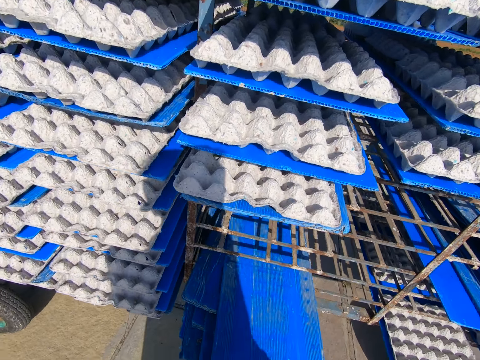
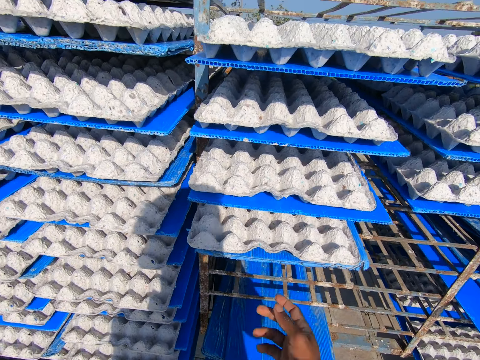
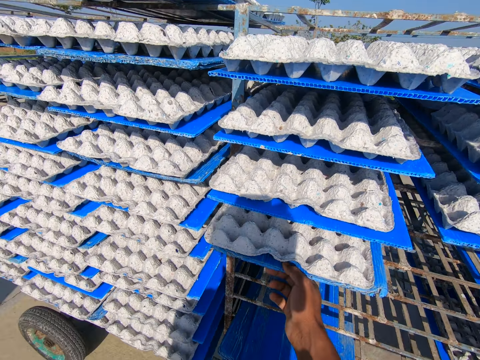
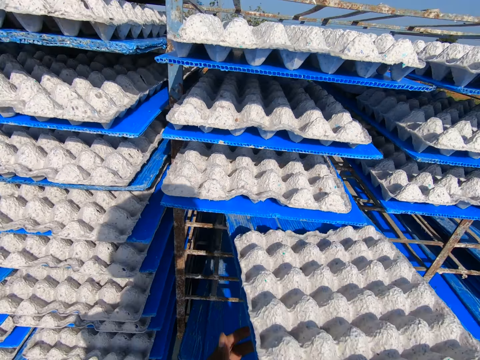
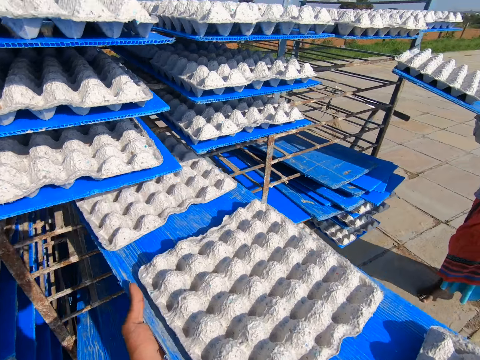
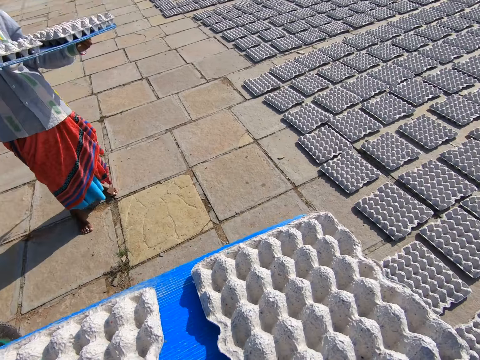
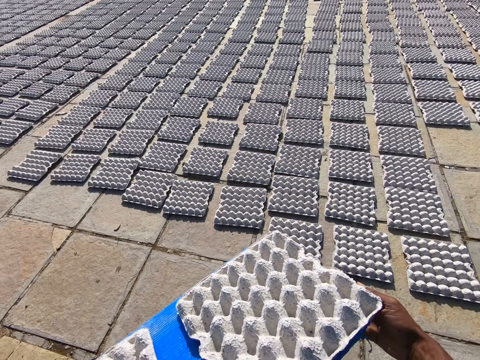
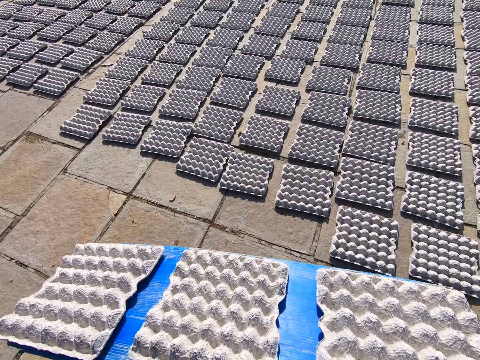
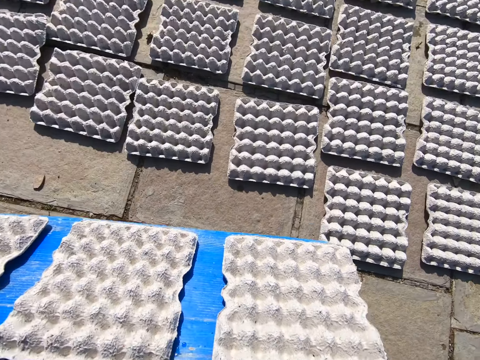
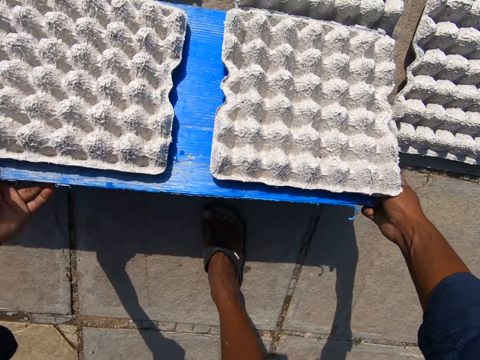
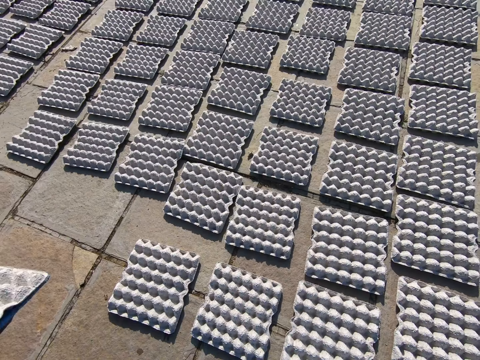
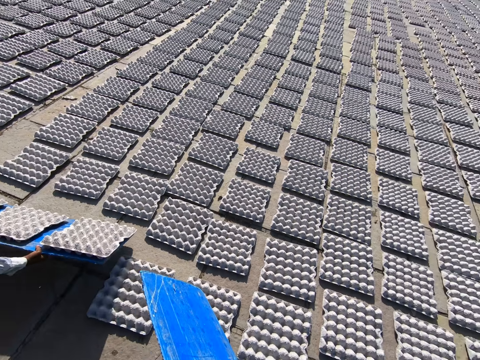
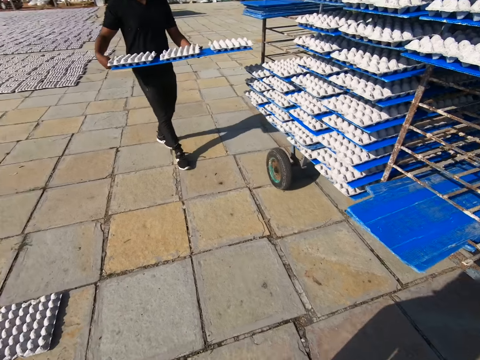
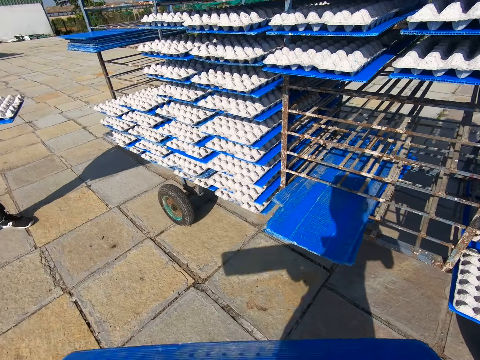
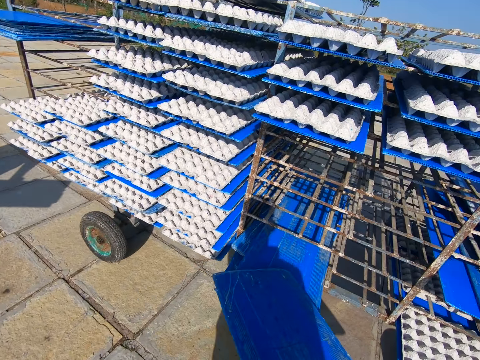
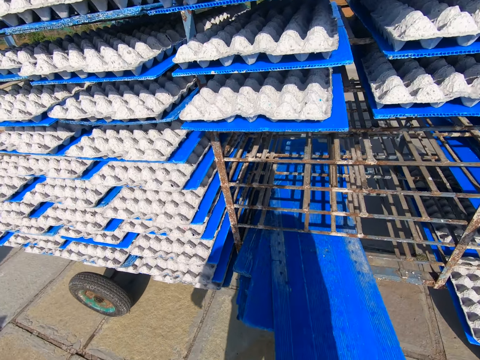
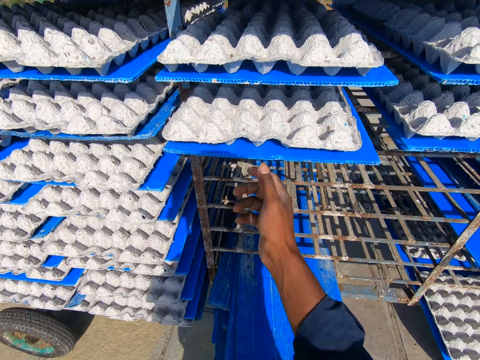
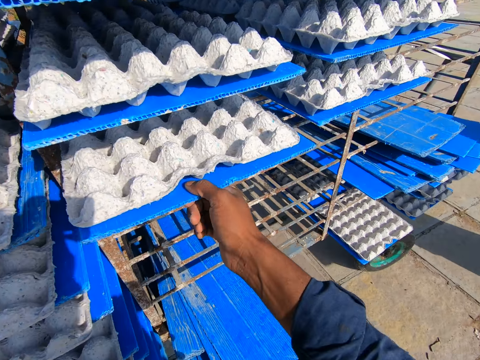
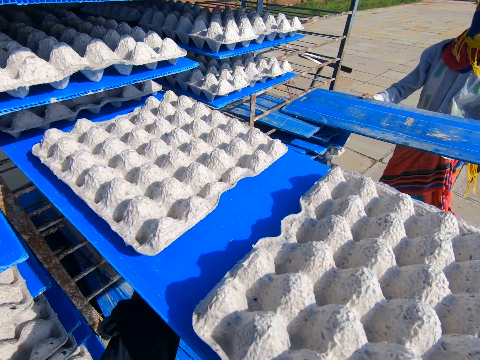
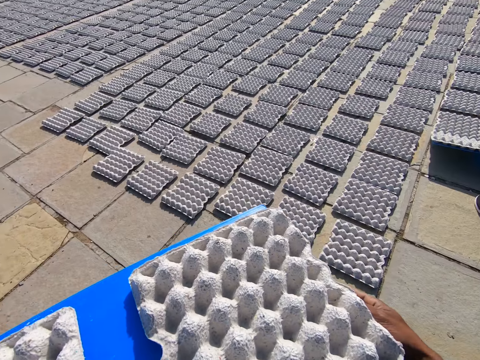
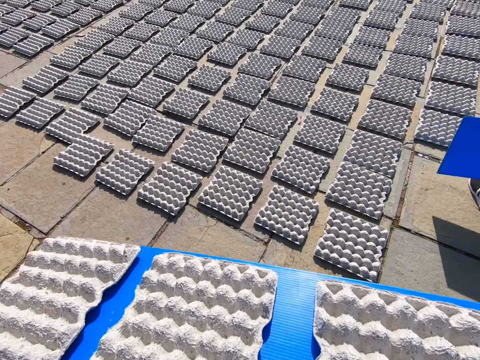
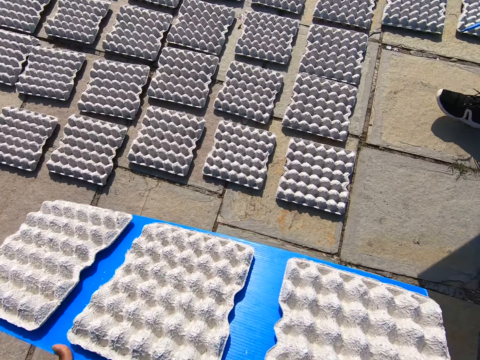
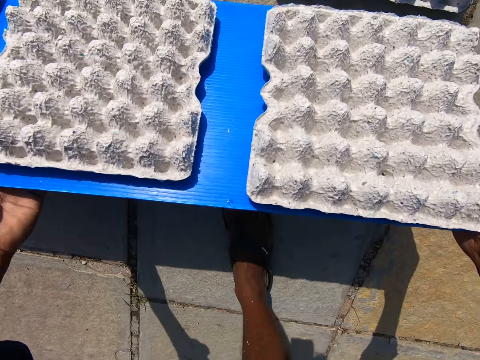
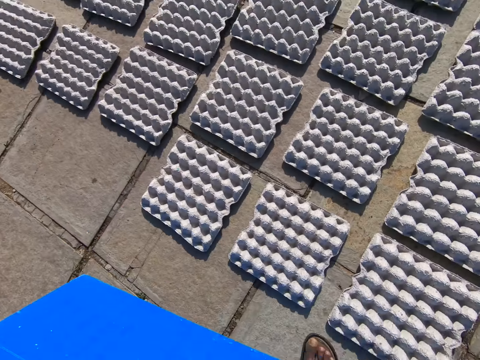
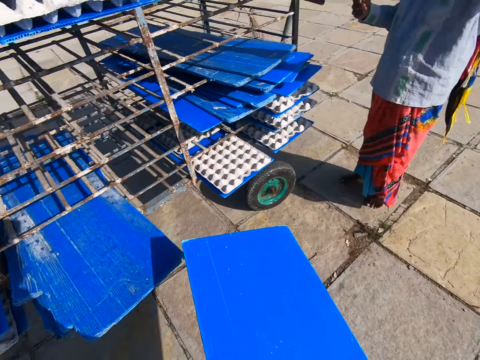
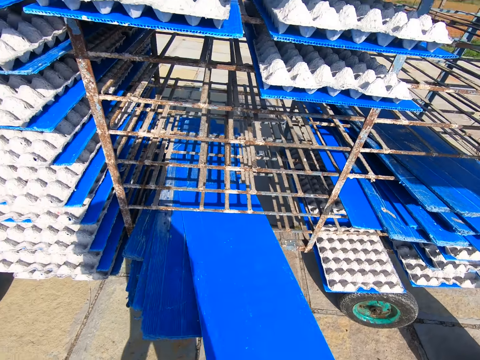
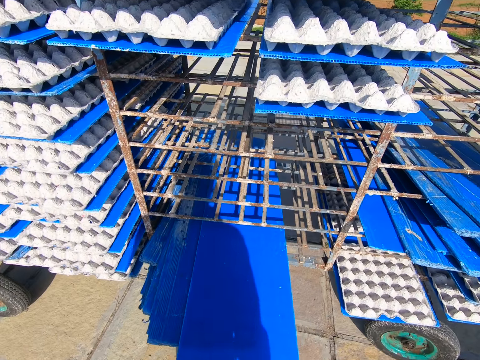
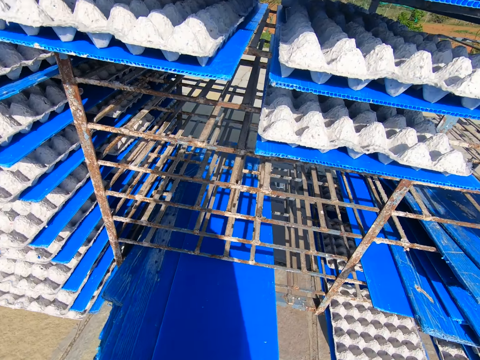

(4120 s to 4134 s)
The camera wearer pulls out a tray of crates from the trolley with his right hand. A man carries a tray of crates with his hands. The camera wearer walks on an open field. He lays the crates on the floor from the tray in his hands. The man lays the crates on the floor from the tray in his hands. Another man carries a tray of crates with his hands. The camera wearer walks on the open field. He puts the tray in the trolley with his right hand. He pulls out a tray of crates from the trolley with his right hand. The first man puts the tray in the trolley with his hands. The other man lays the crates on the floor from the tray in his hands. The camera wearer walks on the open field. He lays the crates on the floor from the tray in his hands. He puts the tray in the trolley with his right hand.

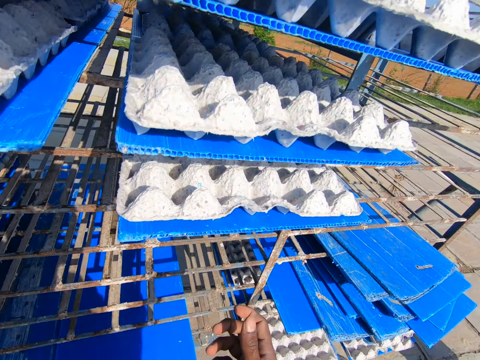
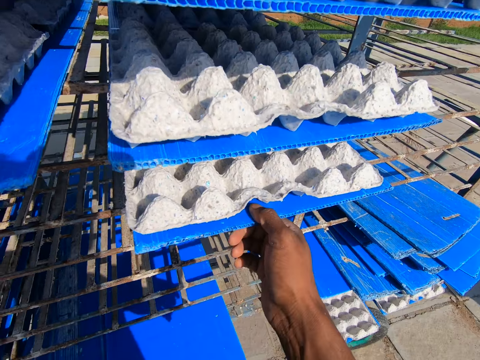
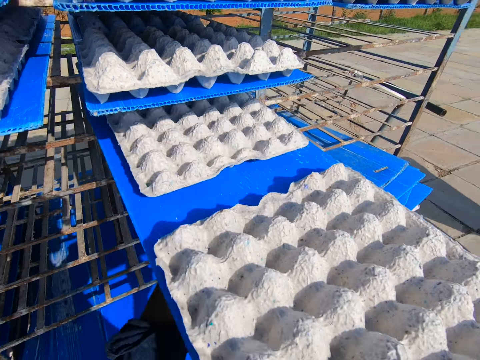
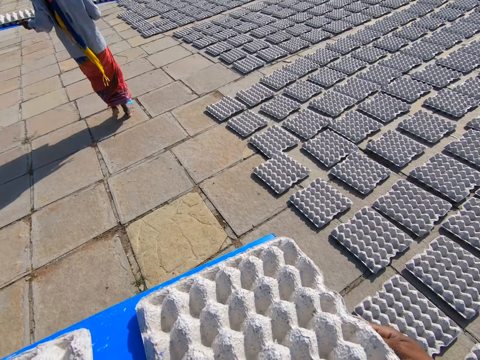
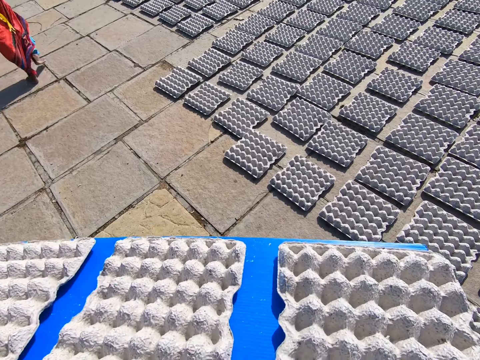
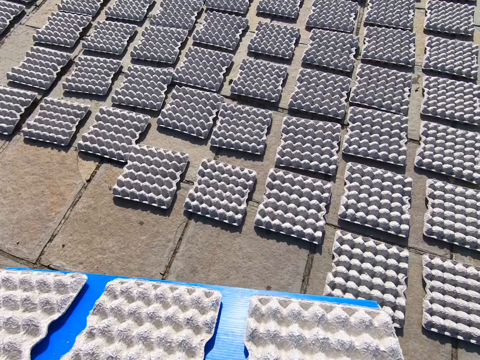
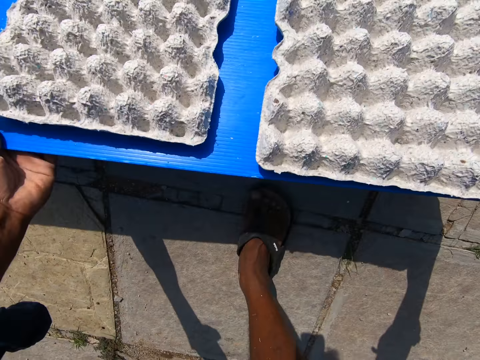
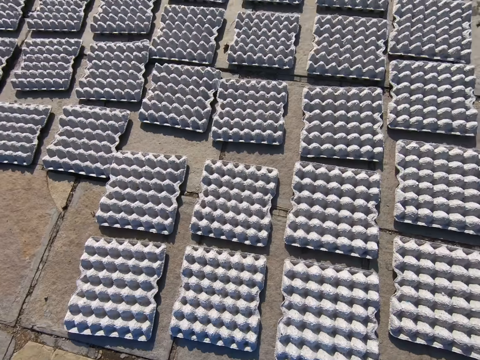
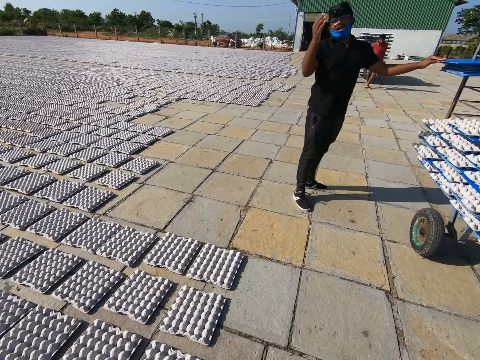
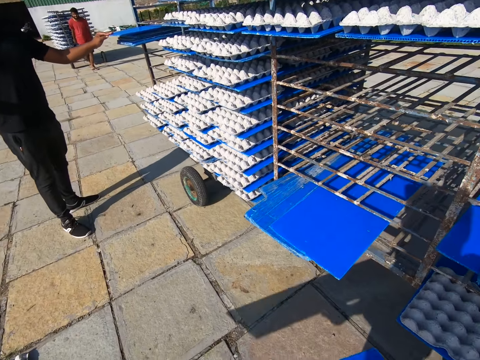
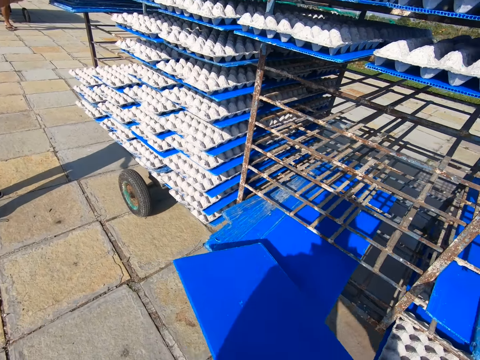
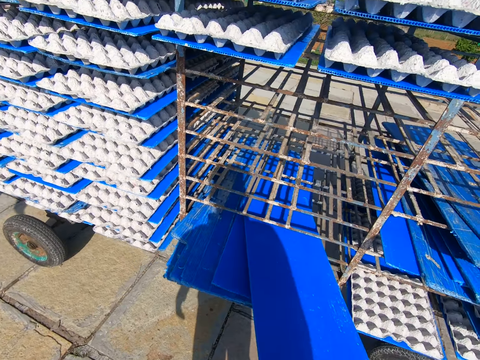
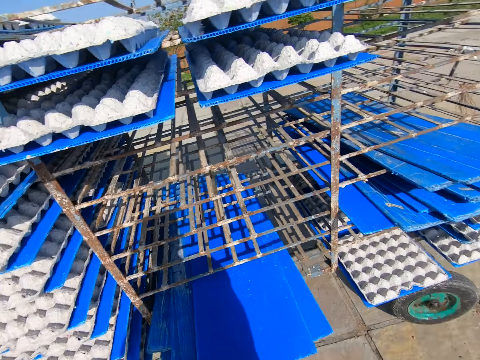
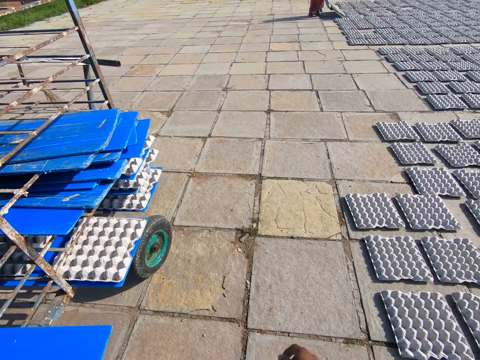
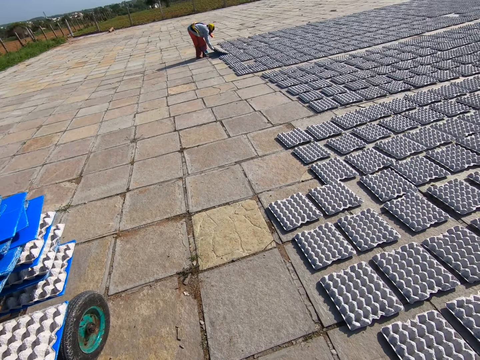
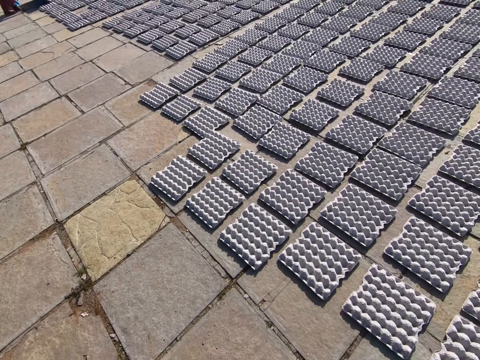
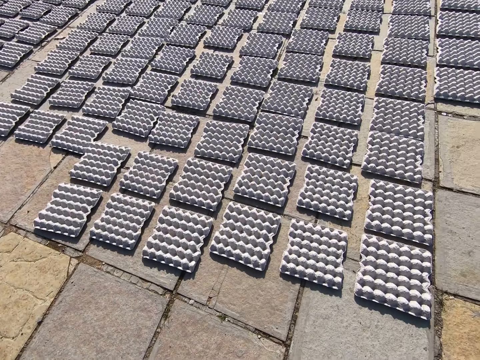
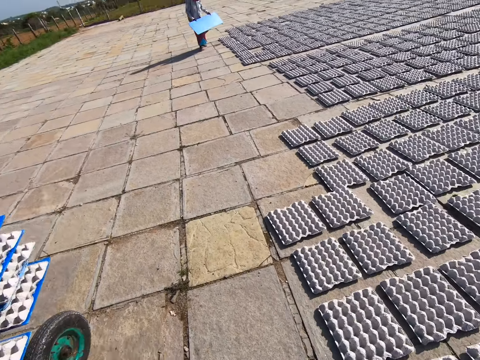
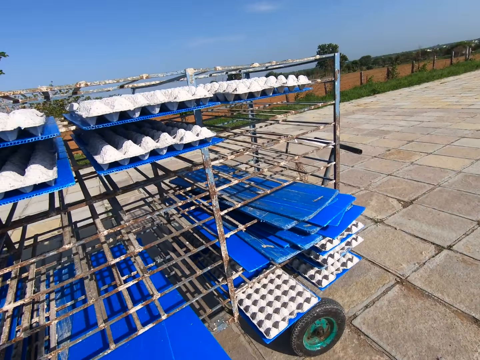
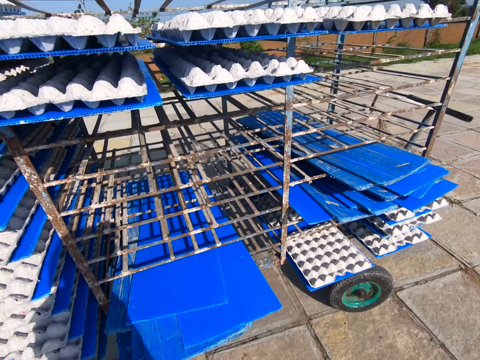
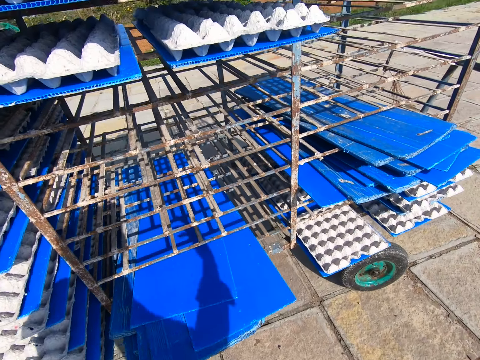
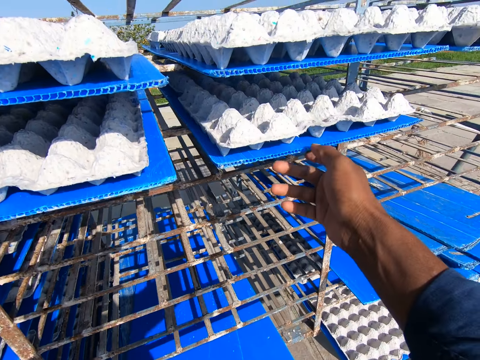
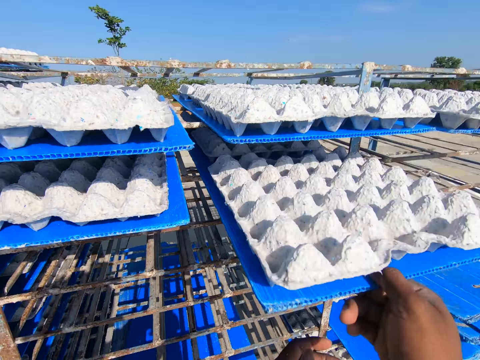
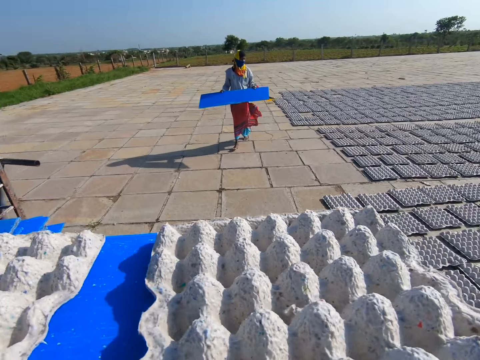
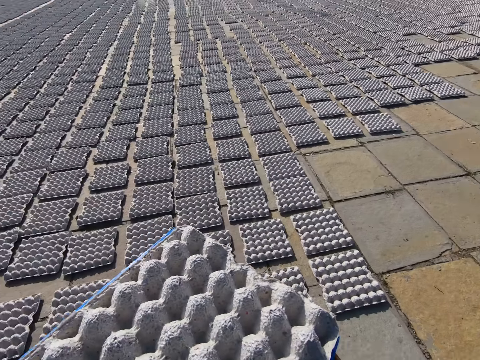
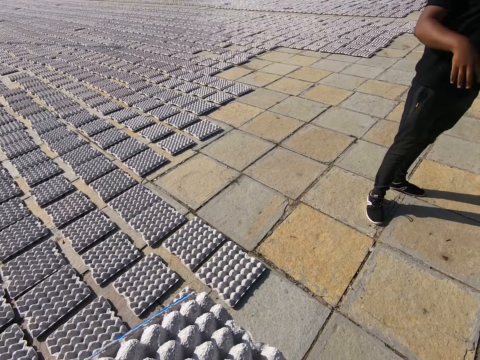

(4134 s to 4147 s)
The camera wearer pulls out a tray of crates from the trolley with his right hand. A man walks away from the camera wearer with a tray of crates in his hands. The camera wearer walks on an open field. He lays the crates on the floor from the tray in his hands. He walks on the open field. He puts the tray in the trolley with his right hand. He looks around the open field. The man lays the crates on the floor from the tray in his hands. The camera wearer pulls out a tray of crates from the trolley with his right hand. The man walks towards the trolley with the tray in his hands. The camera wearer walks on the open field.
